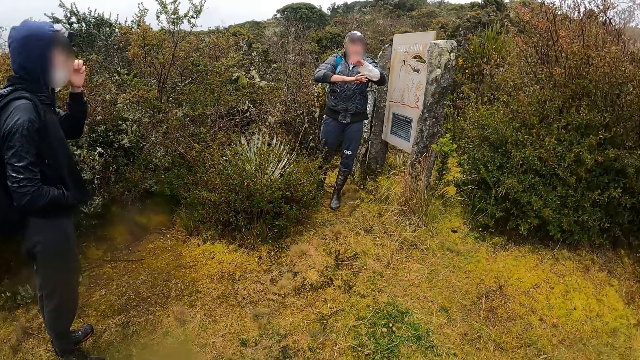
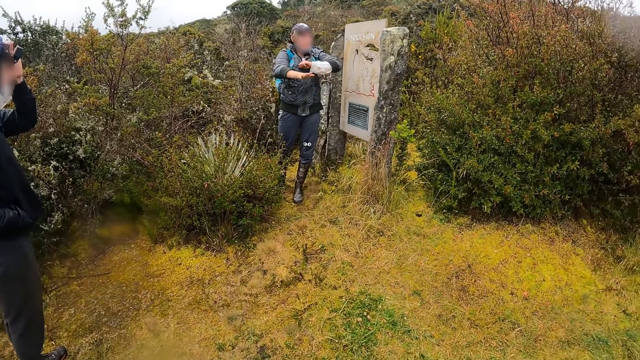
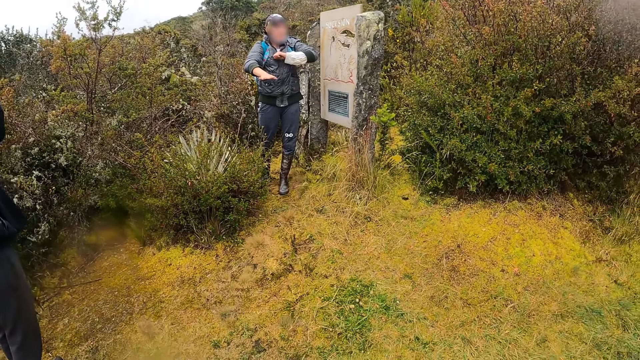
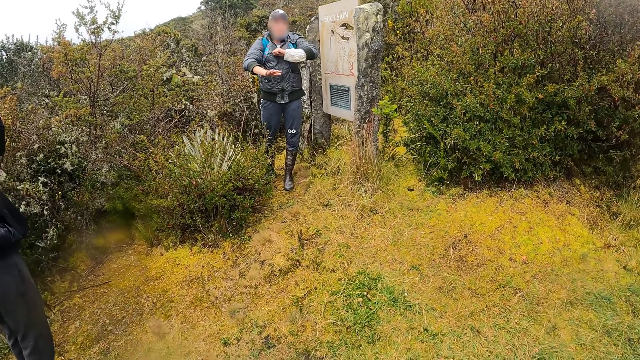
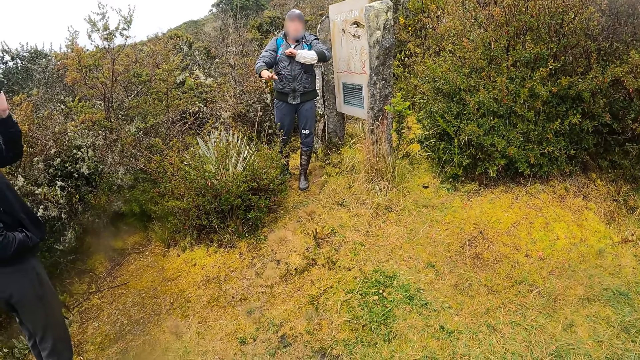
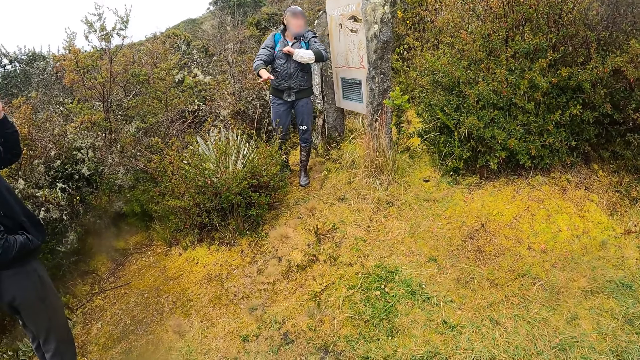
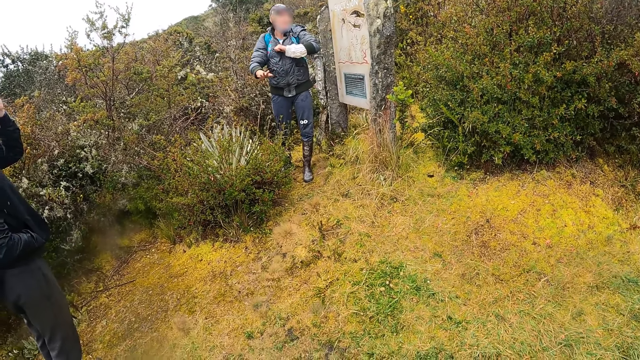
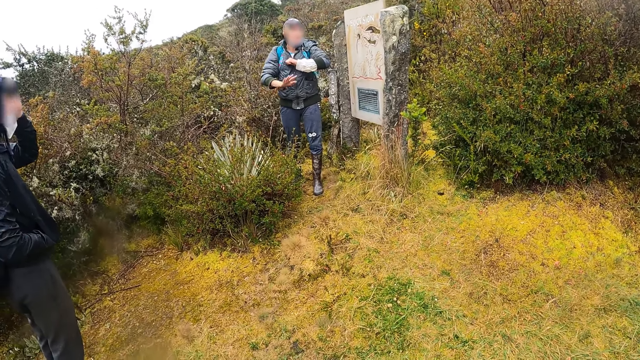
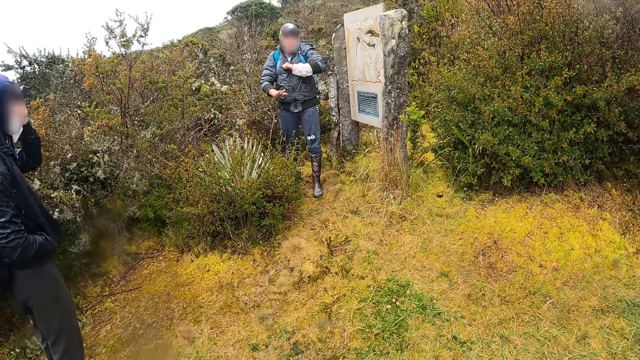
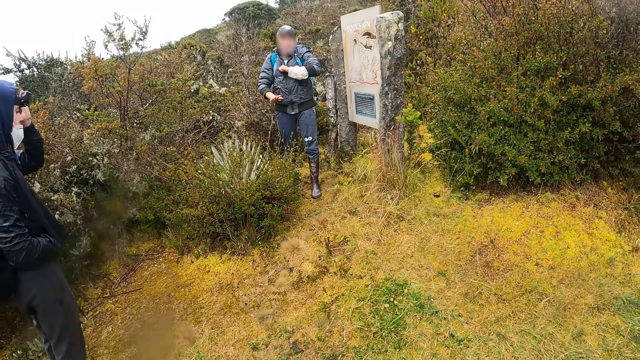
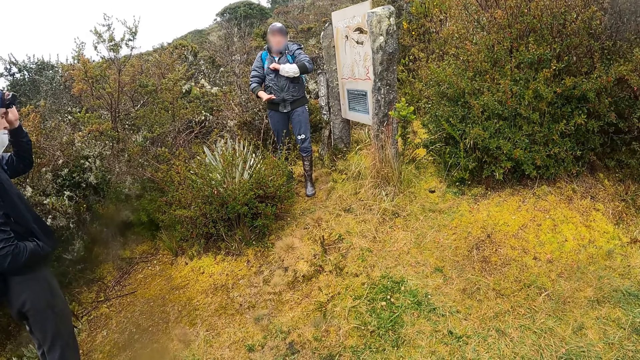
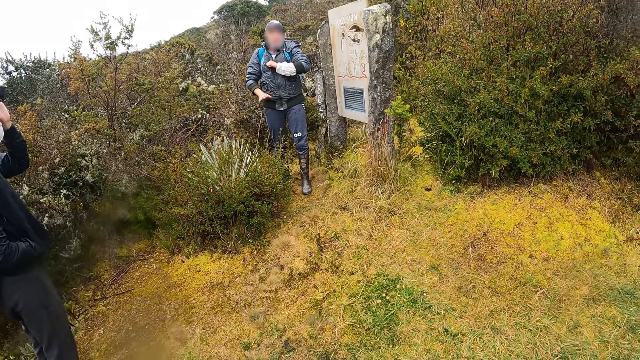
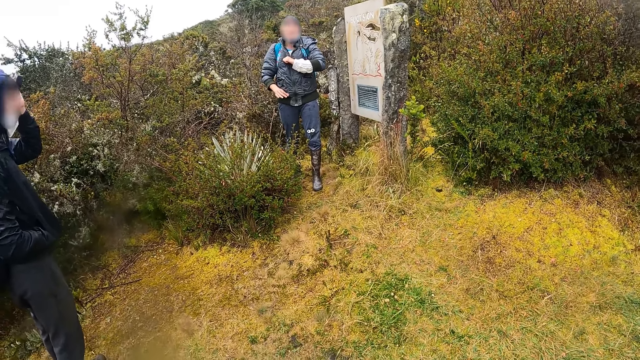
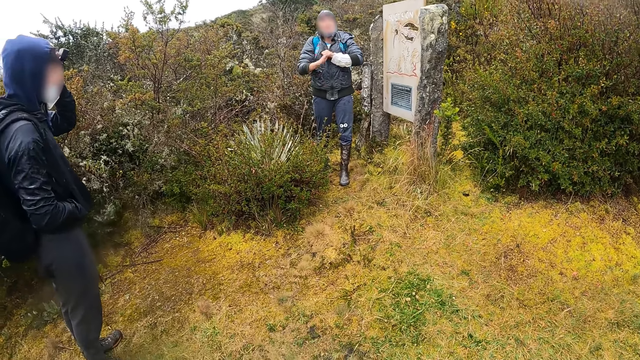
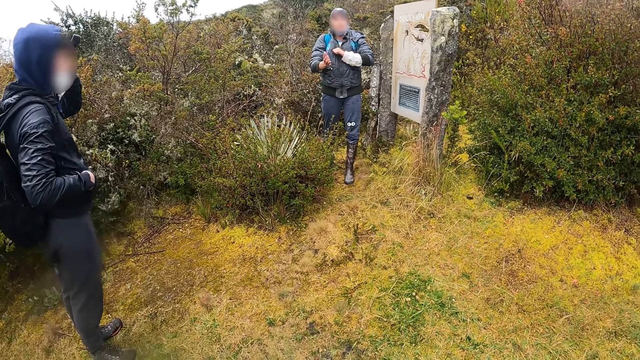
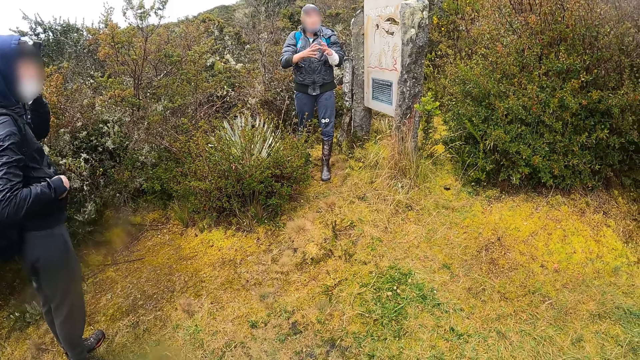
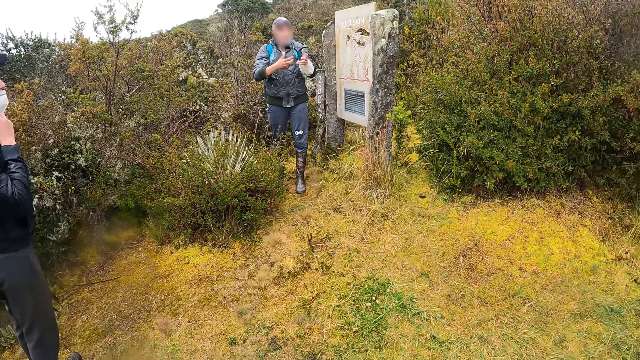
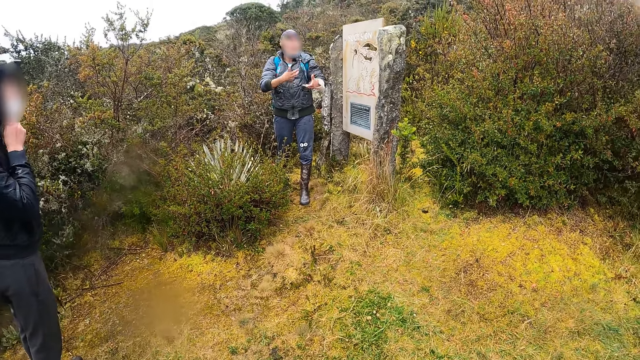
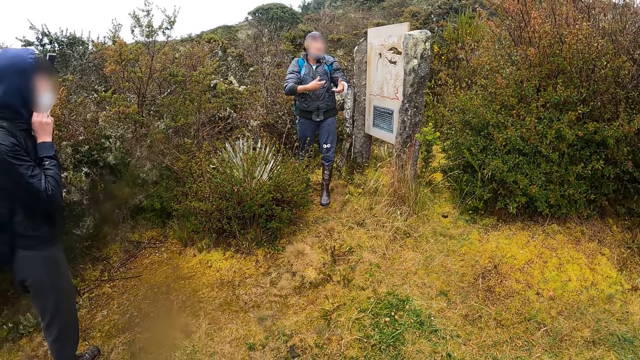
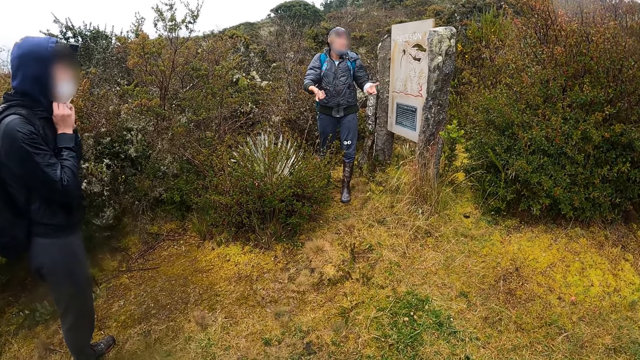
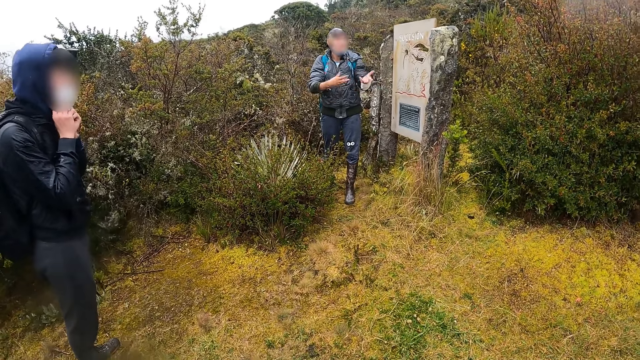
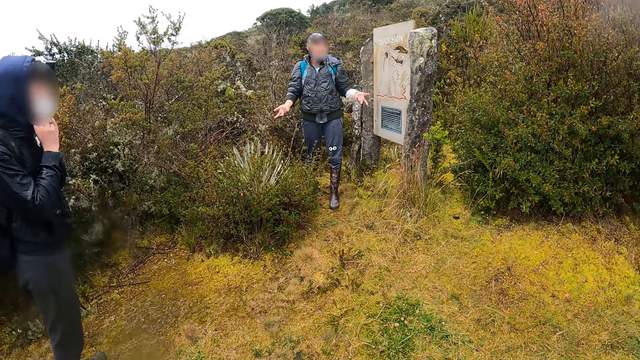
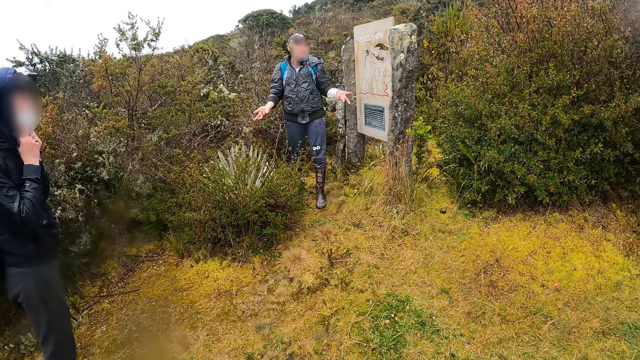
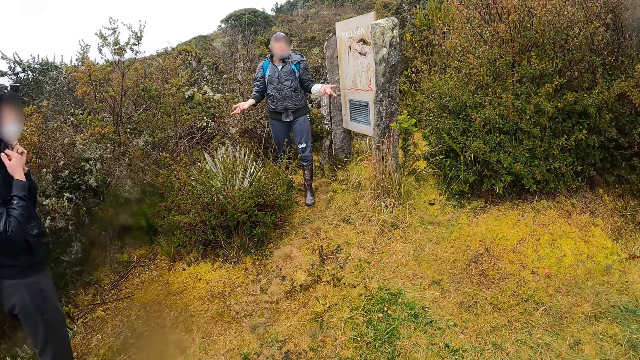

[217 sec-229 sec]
The man adjusts a head strap camera on his head with his left hand. The man adjusts the face mask on his face with his hands.

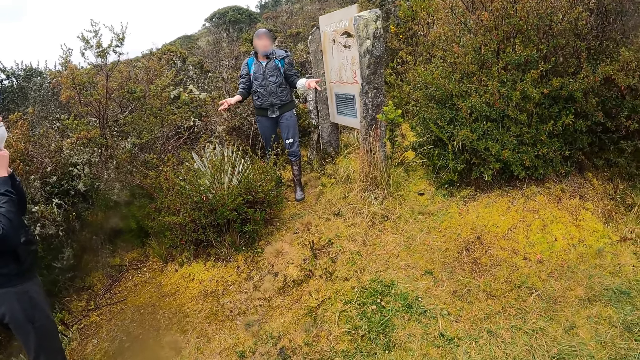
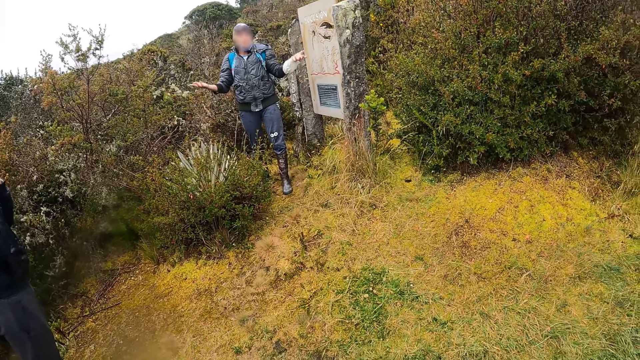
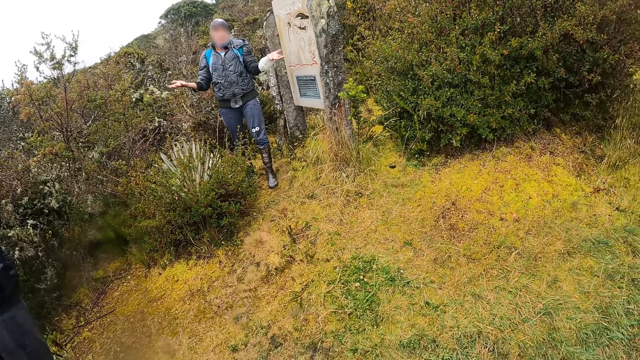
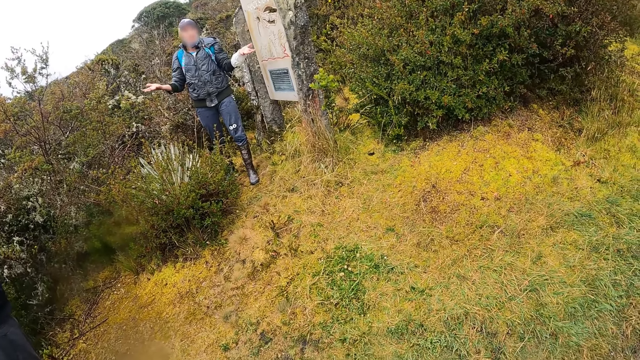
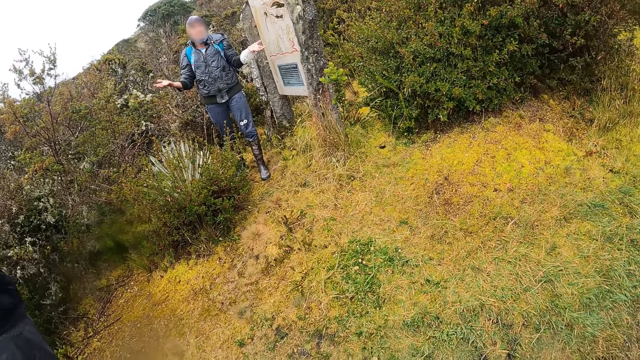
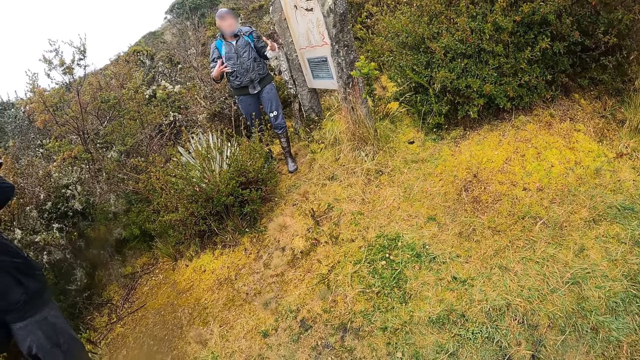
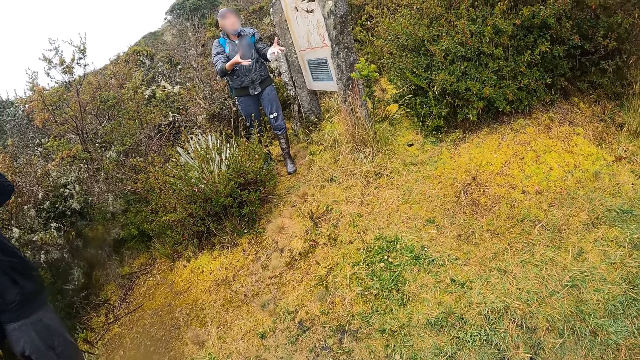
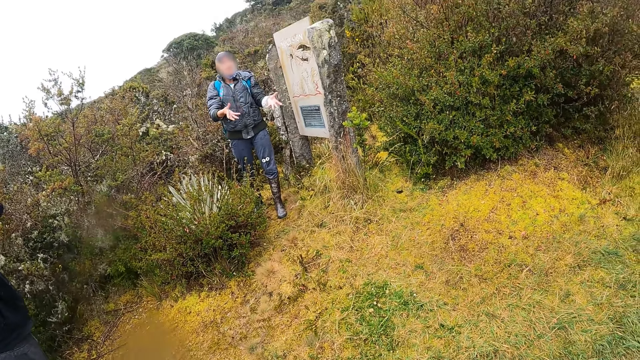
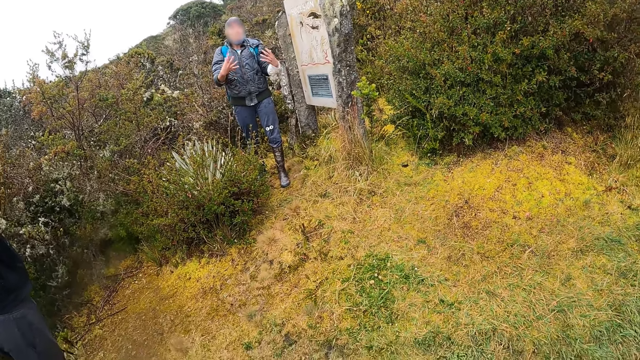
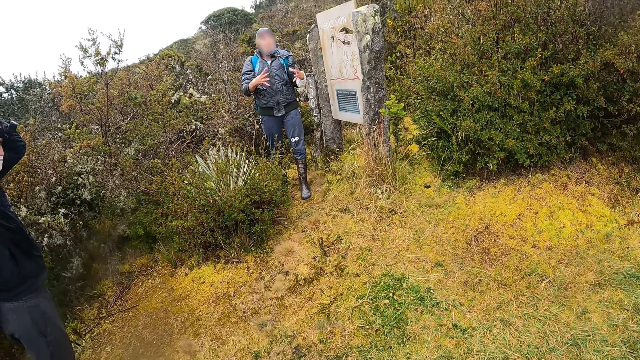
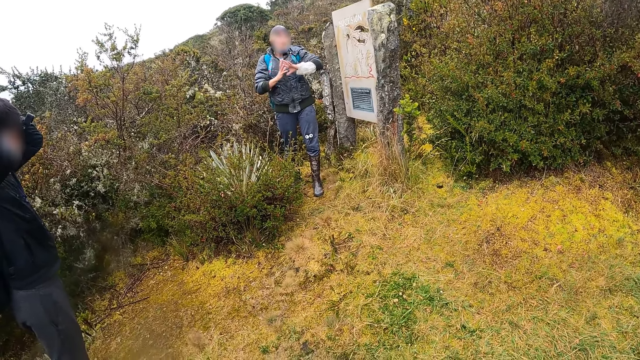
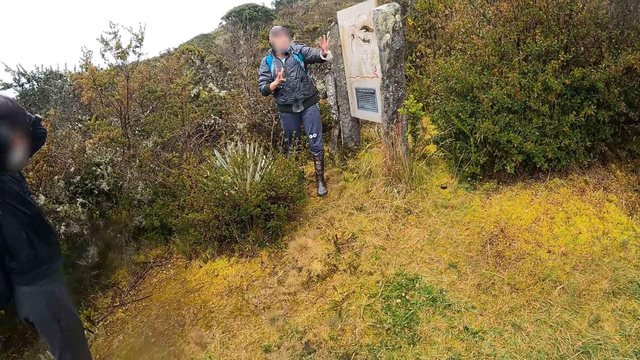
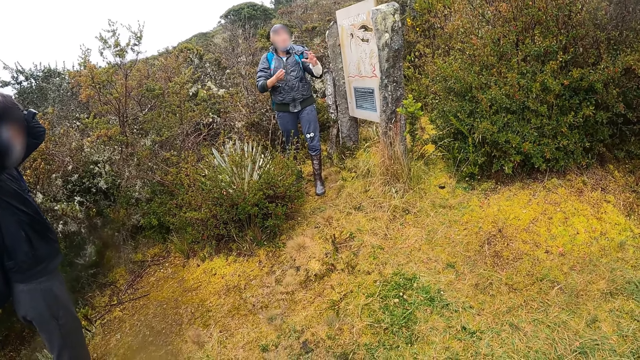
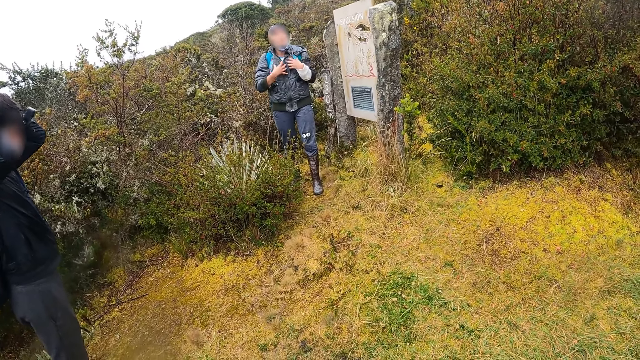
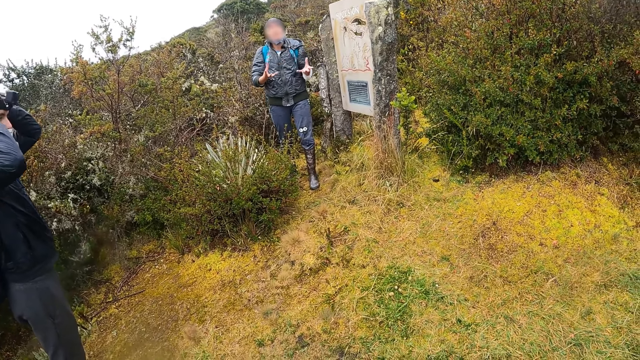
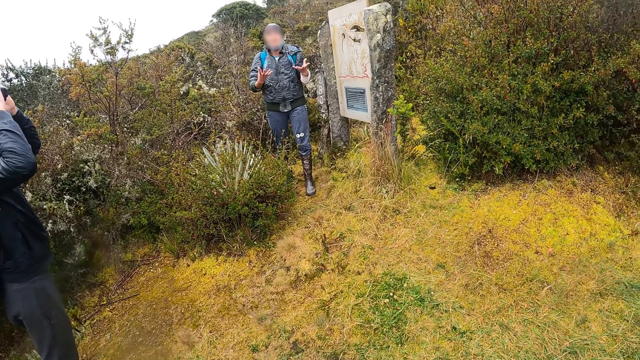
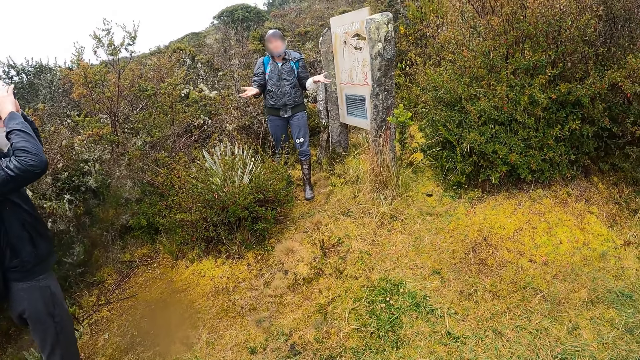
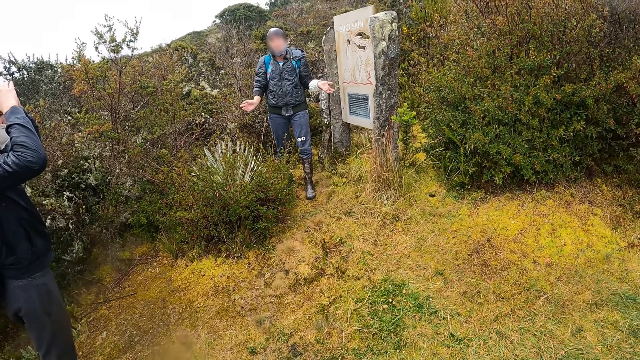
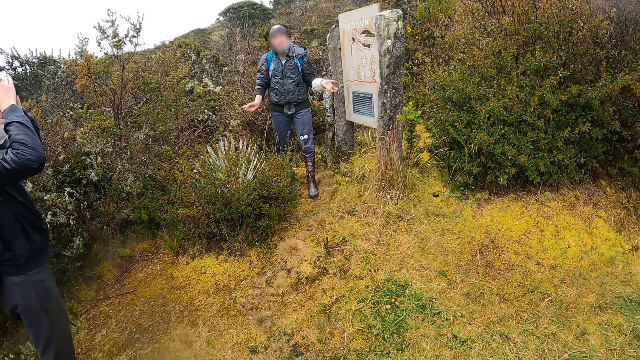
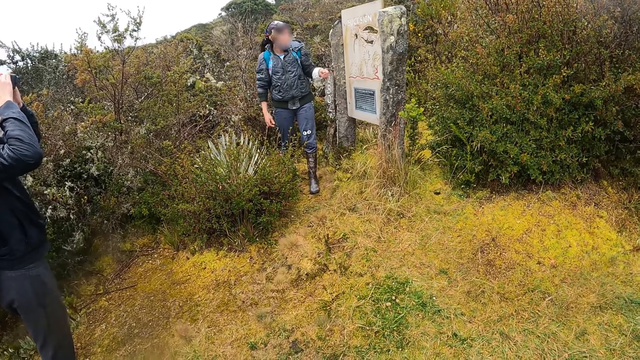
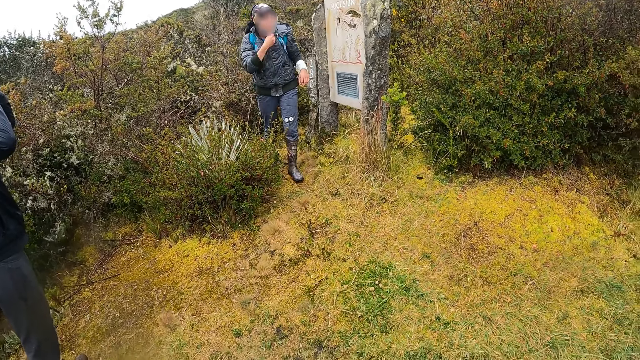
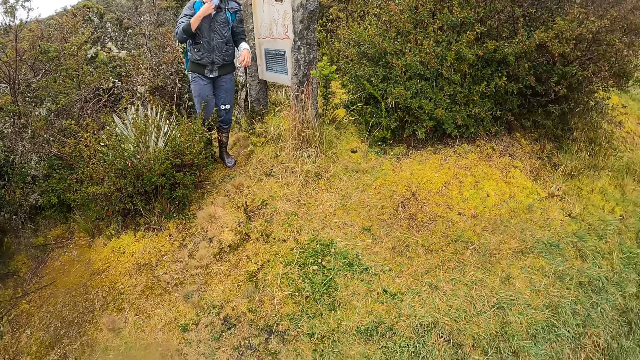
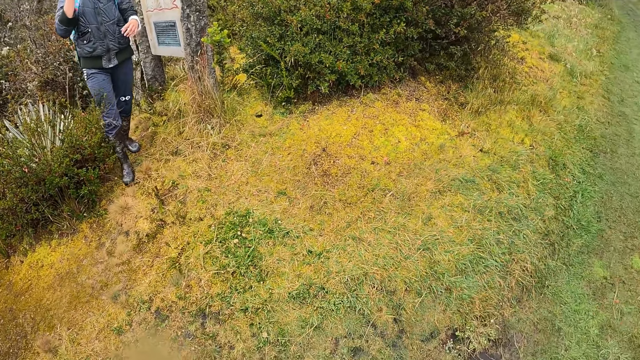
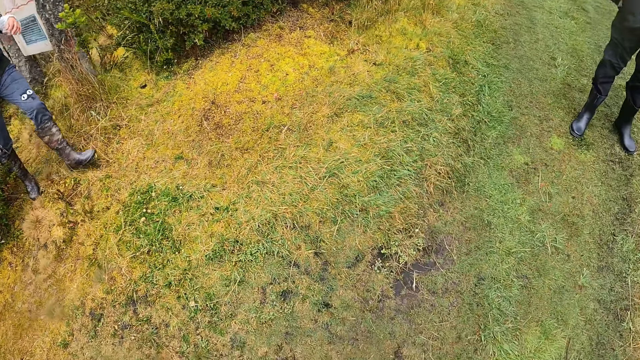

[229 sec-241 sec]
The man adjusts the head strap camera on his head with his hands.
